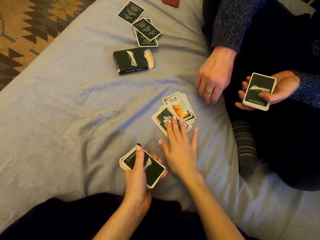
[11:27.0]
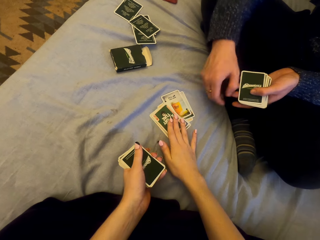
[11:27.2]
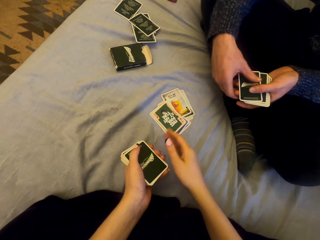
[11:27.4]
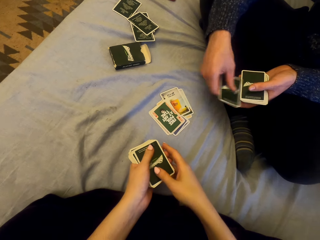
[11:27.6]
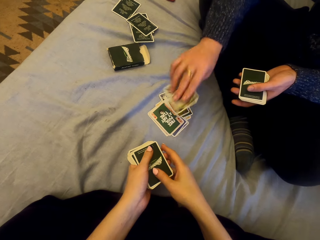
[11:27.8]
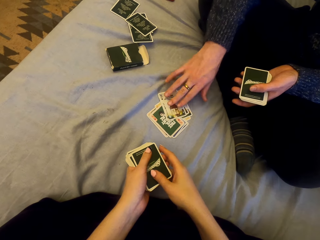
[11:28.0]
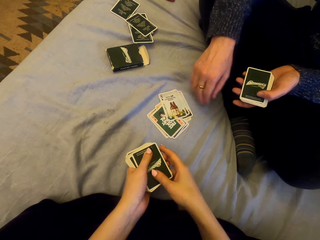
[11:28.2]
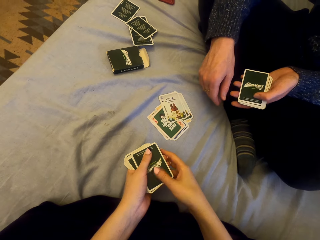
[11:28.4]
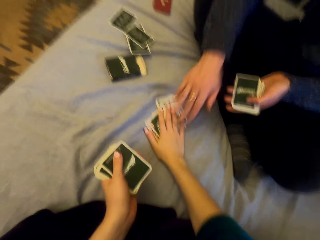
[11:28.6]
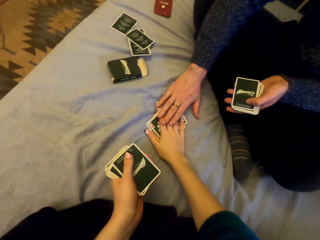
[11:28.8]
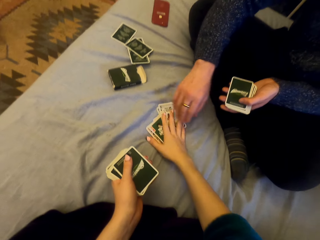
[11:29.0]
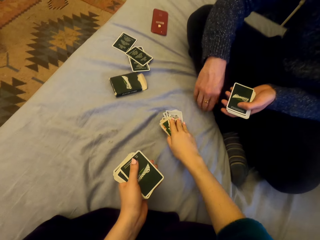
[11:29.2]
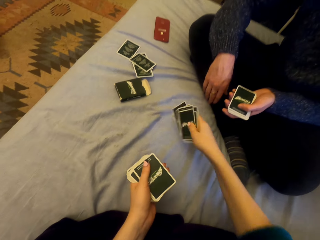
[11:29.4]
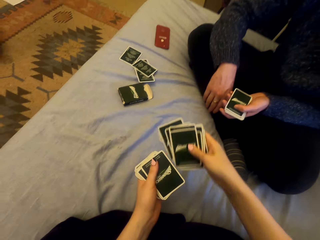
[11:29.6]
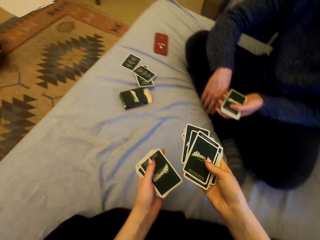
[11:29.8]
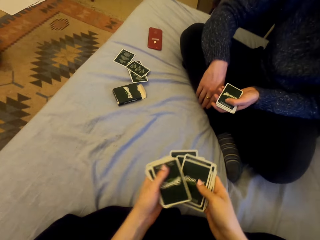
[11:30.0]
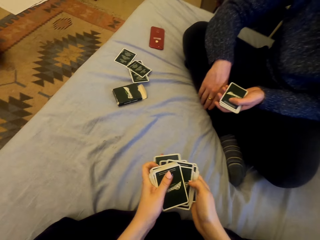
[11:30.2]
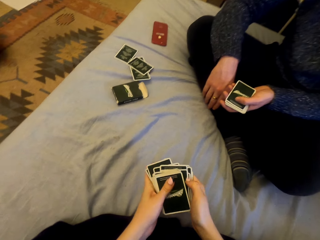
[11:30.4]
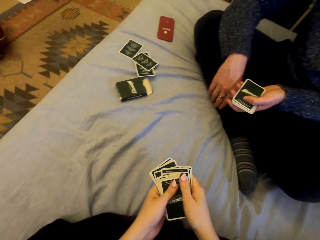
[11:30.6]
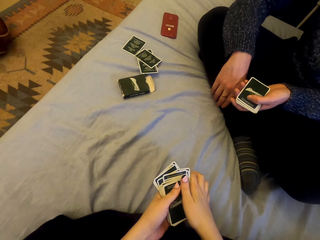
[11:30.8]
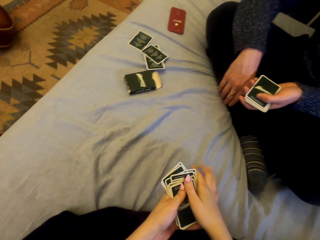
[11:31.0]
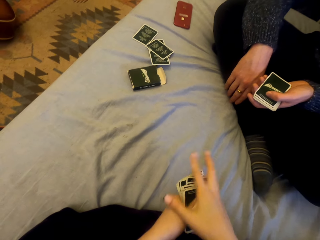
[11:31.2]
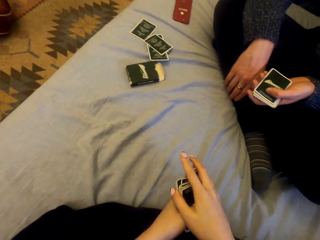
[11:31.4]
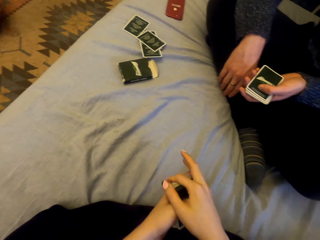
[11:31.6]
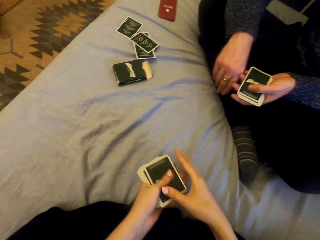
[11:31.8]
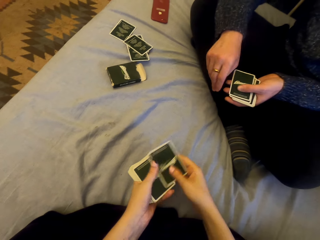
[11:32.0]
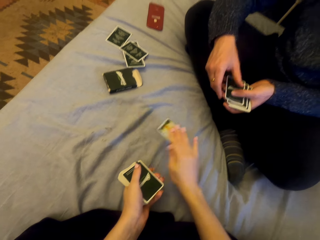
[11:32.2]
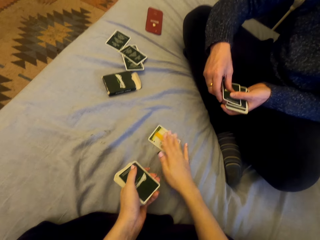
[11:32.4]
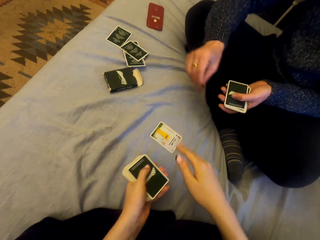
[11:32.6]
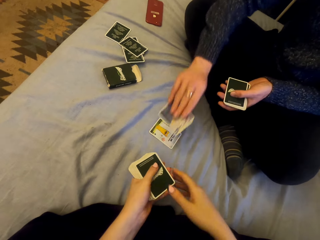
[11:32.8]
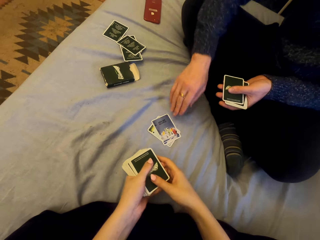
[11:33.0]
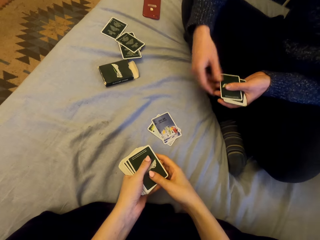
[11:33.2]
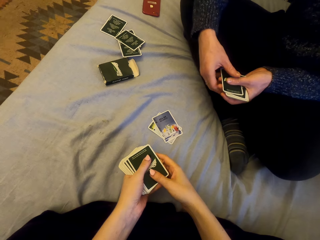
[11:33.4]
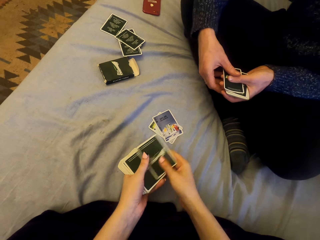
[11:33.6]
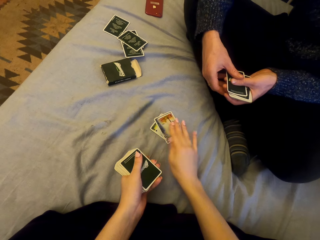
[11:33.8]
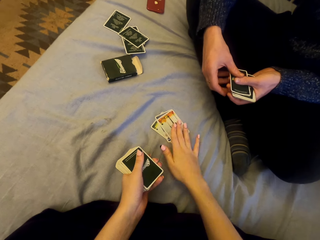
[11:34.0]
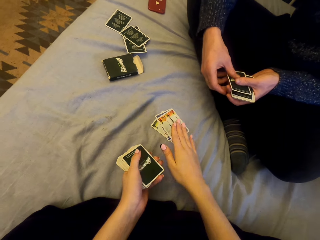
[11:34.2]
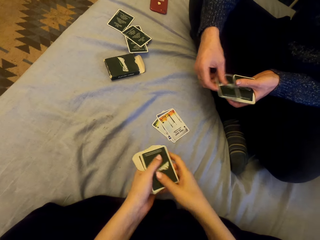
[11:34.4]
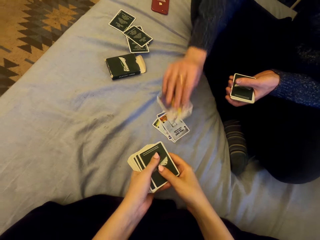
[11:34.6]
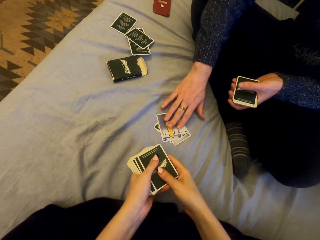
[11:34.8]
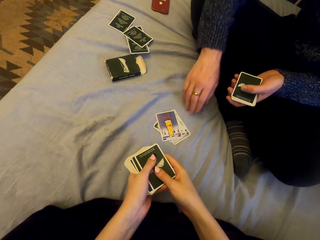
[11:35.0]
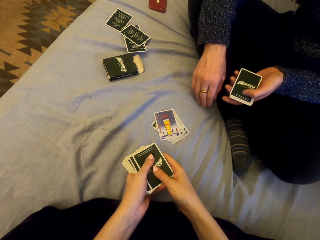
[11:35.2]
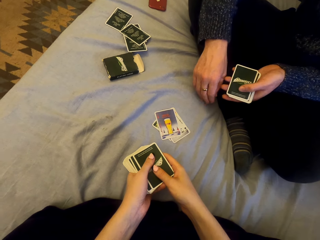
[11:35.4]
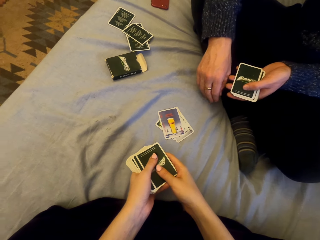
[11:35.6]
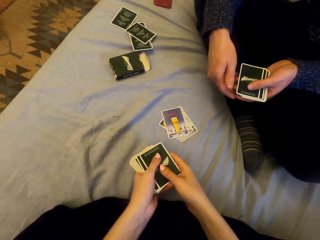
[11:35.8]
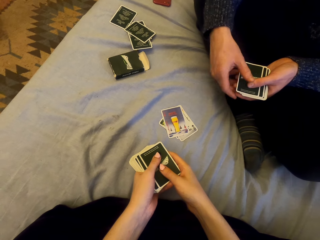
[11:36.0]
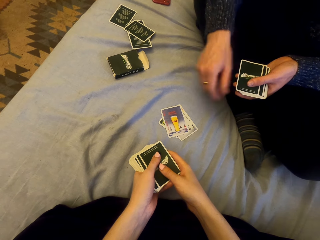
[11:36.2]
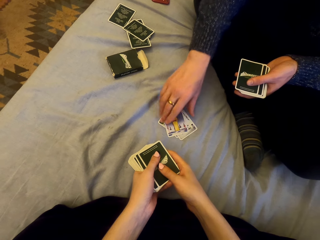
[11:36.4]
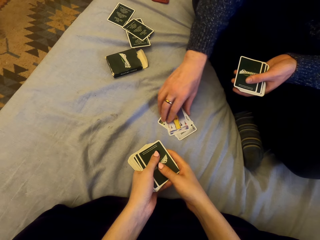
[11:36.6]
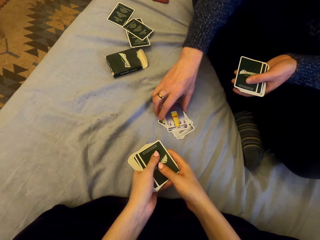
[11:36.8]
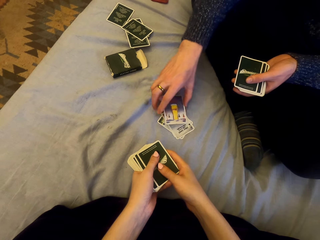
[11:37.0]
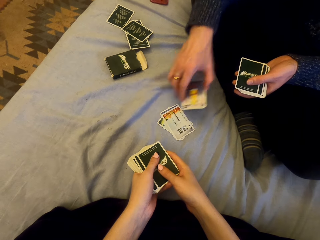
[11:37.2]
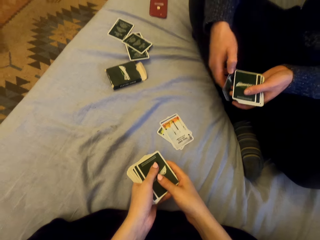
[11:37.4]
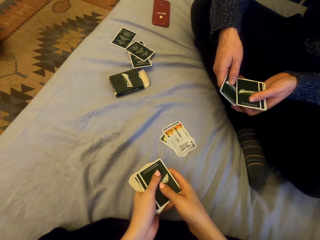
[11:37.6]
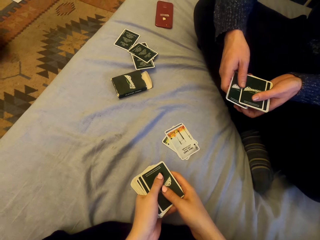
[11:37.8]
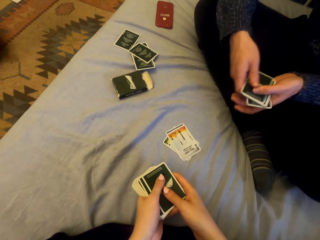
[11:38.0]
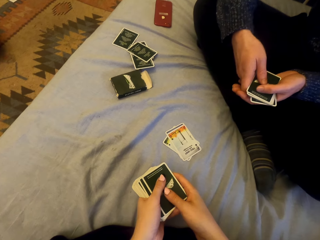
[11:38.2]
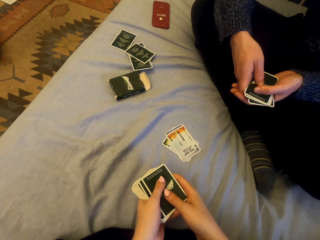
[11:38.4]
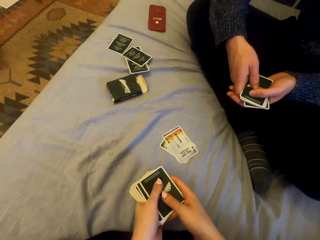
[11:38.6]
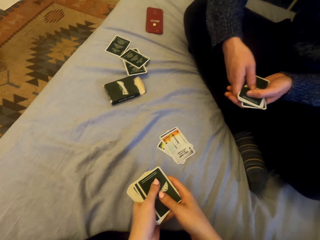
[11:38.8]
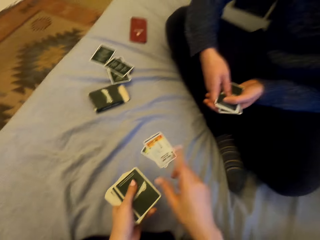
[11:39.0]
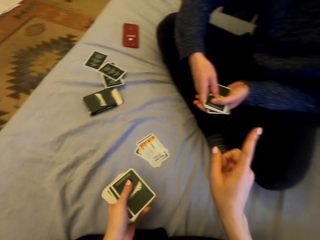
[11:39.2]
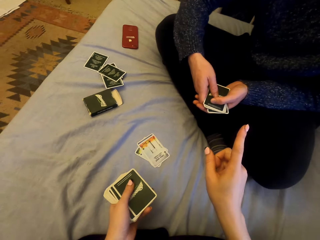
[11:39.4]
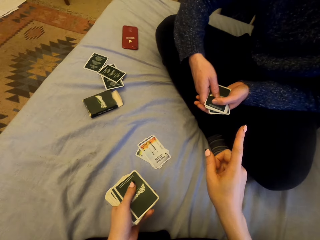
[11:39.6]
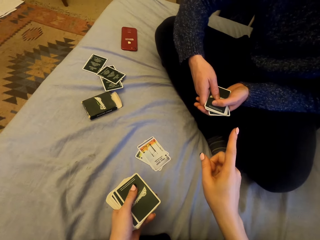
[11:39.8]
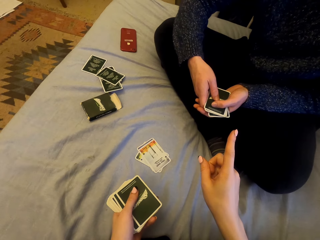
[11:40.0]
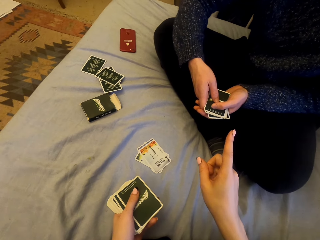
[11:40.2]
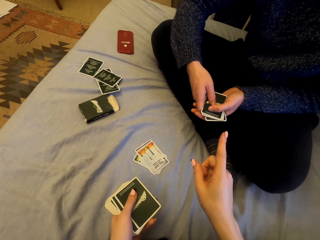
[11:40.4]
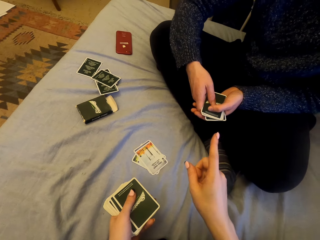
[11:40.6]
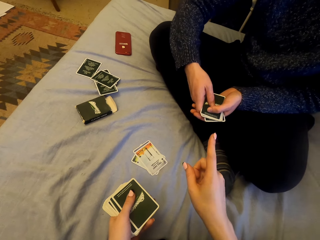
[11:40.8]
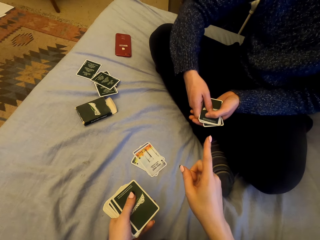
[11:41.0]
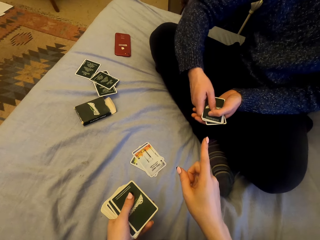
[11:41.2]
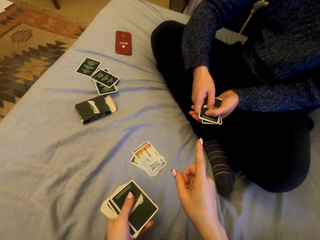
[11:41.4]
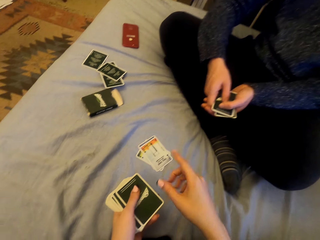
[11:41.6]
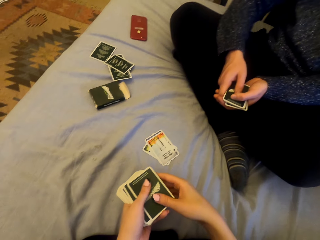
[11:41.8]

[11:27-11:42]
The camera wearer puts the card down. The man puts the card down. The camera wearer touches the cards. They pick the cards. They talk with the man. They play cards with the man. They put the card down. The man puts the card down. The camera wearer puts the card down. They put the card down again. The man picks a card. The camera wearer talks to the man.

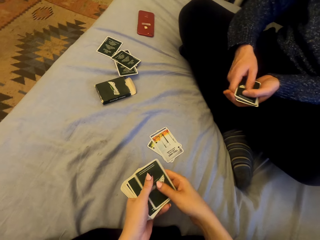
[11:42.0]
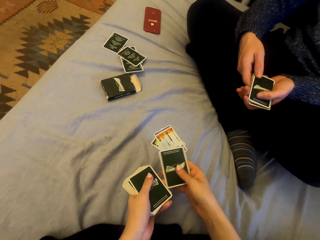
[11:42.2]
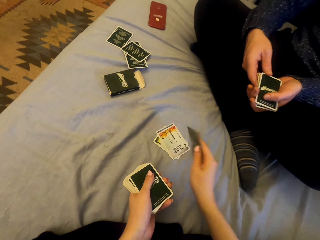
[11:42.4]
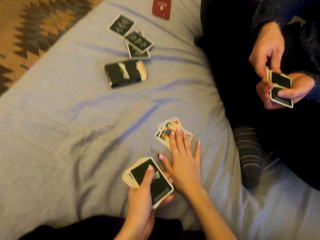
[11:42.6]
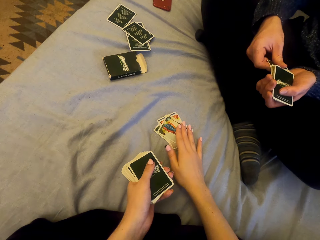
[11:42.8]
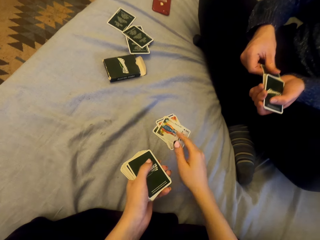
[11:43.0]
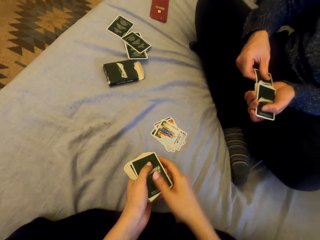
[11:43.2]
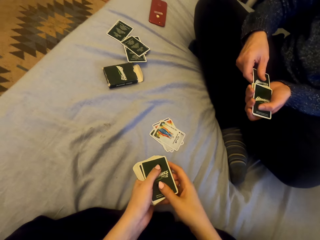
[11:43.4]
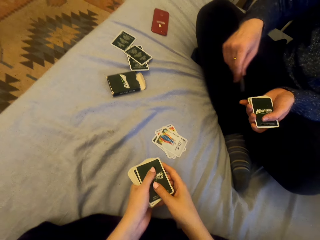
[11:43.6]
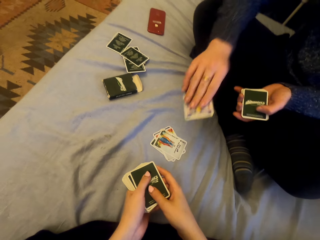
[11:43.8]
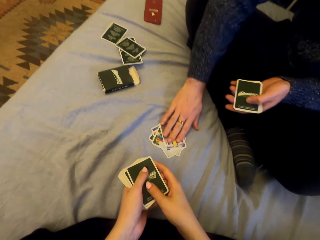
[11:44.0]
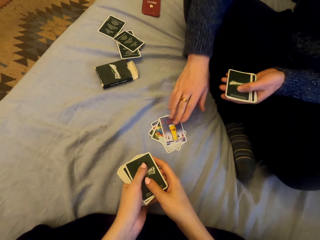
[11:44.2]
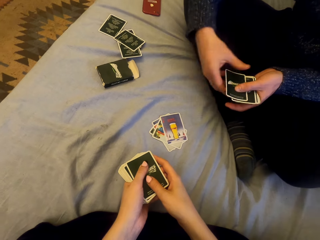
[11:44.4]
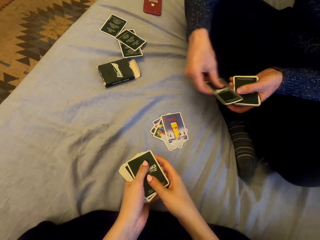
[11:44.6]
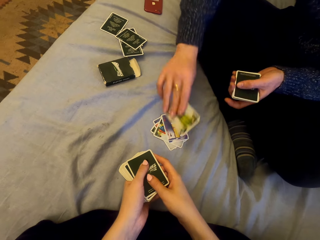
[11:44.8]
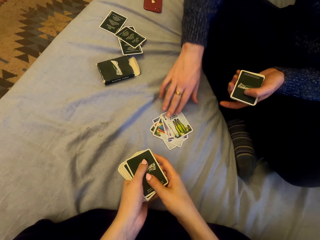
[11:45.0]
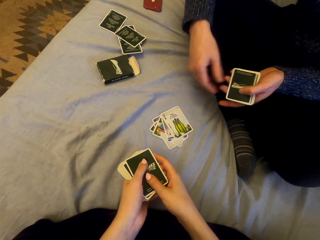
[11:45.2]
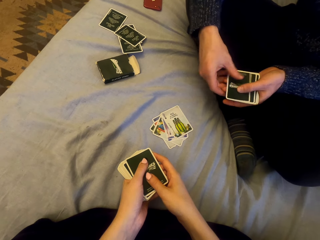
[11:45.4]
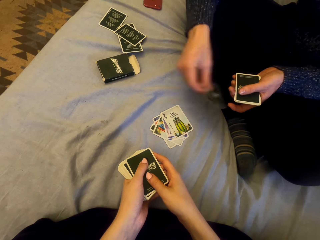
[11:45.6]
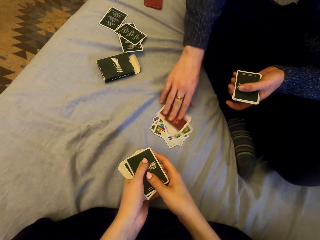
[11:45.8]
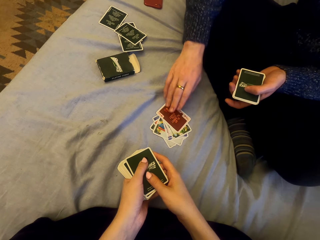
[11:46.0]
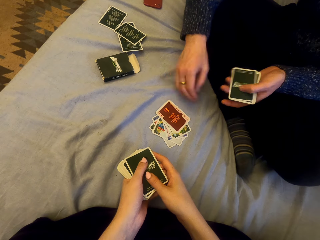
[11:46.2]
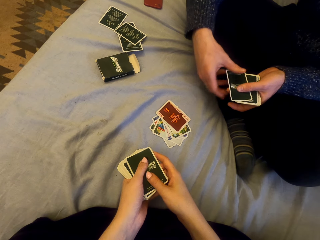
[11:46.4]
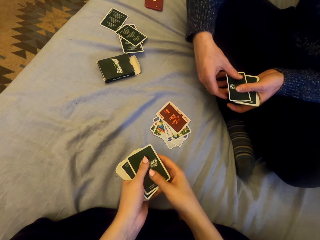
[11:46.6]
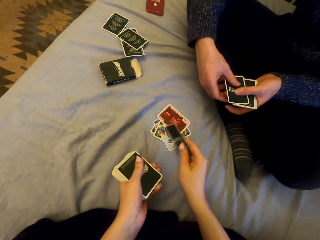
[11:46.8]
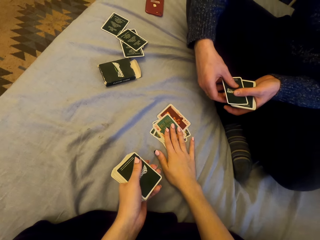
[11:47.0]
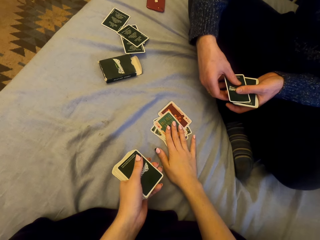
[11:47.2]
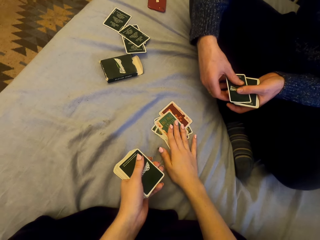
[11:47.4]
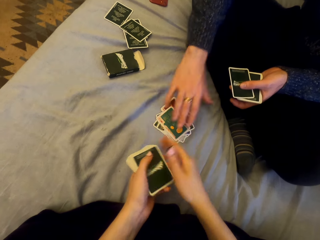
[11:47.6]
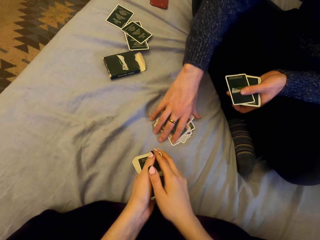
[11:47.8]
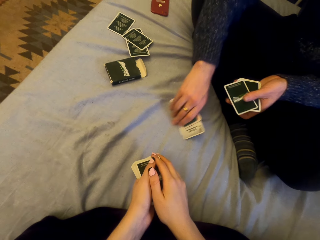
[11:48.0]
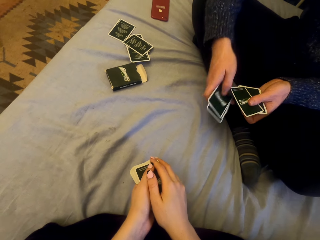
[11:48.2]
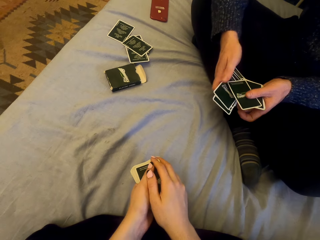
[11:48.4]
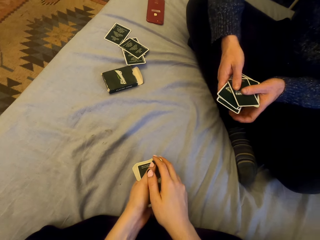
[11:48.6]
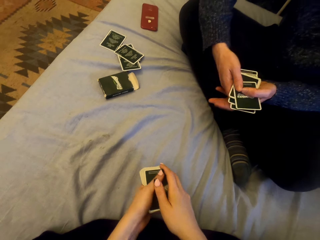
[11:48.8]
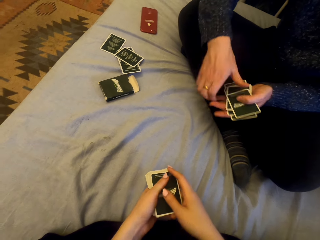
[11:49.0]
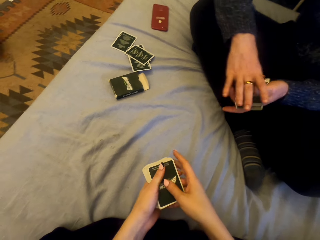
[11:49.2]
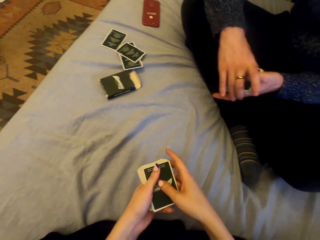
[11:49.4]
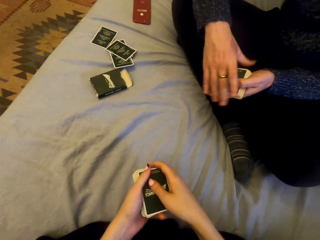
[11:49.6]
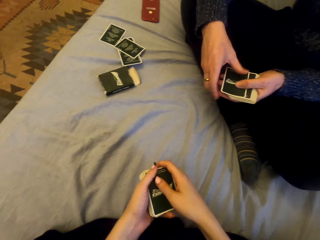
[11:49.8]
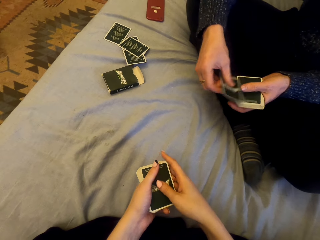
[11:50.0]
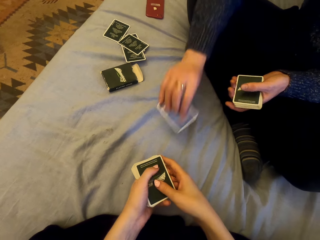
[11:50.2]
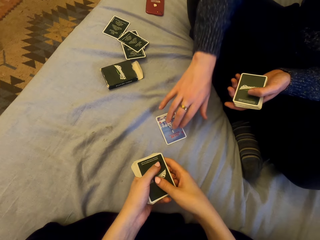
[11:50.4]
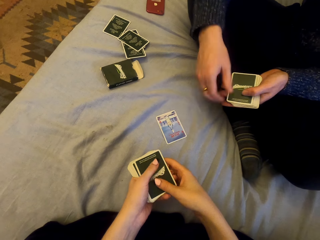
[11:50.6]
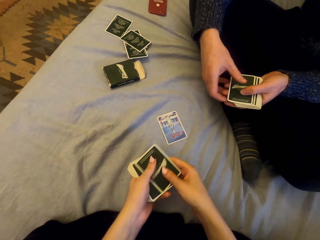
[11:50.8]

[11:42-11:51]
The camera wearer plays cards with the man. They put the card down. The man puts the card down repeatedly. The camera wearer puts the card down. The man picks cards. The camera wearer picks the cards. The man plays cards with the camera wearer.
